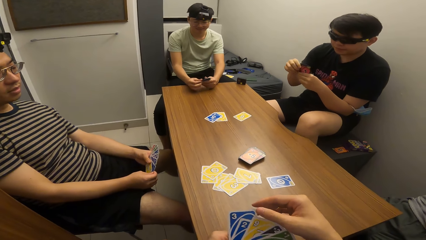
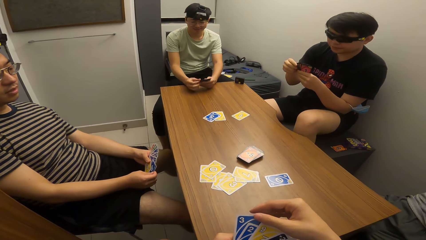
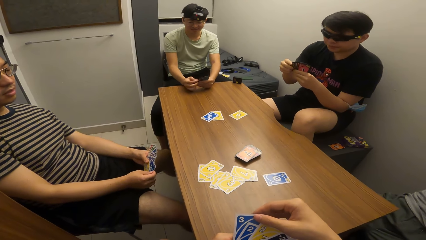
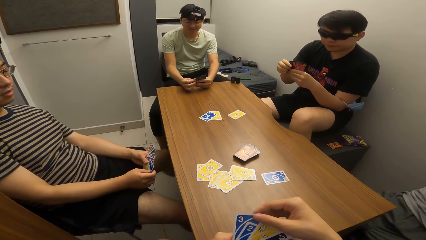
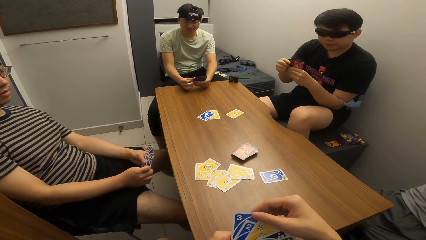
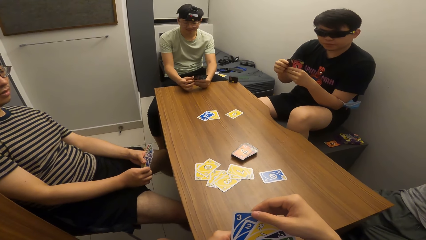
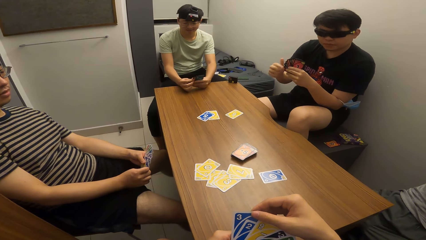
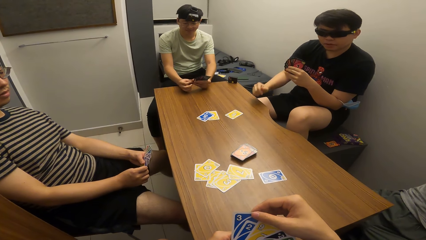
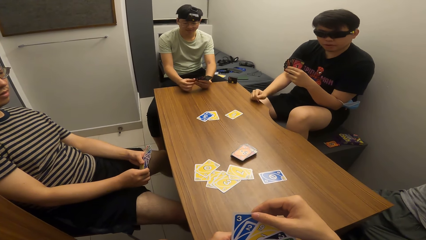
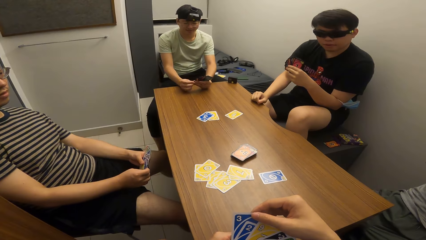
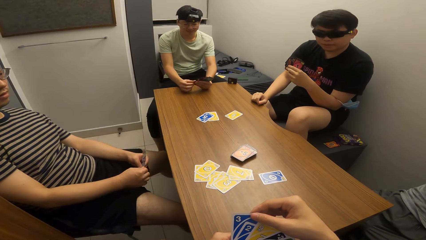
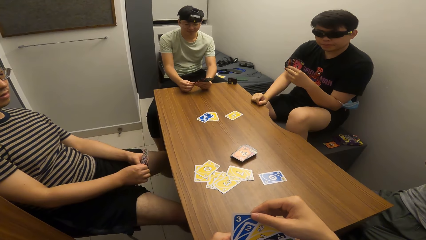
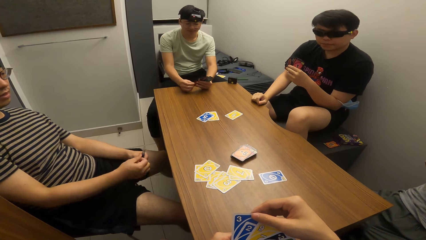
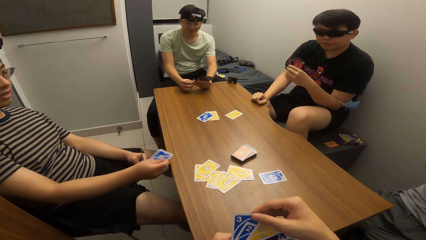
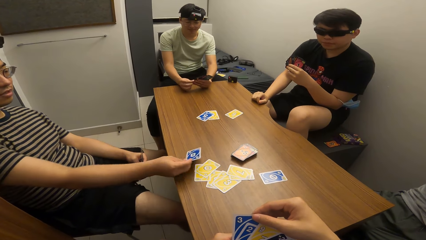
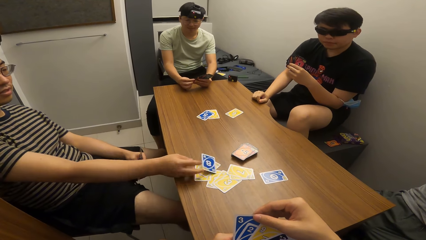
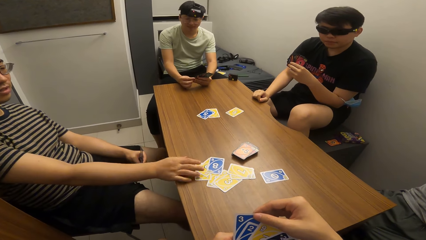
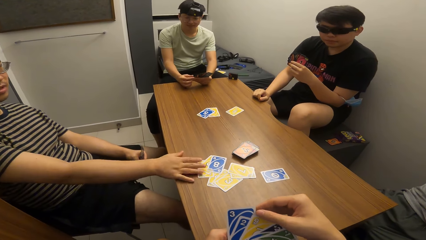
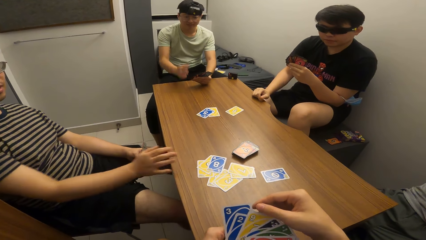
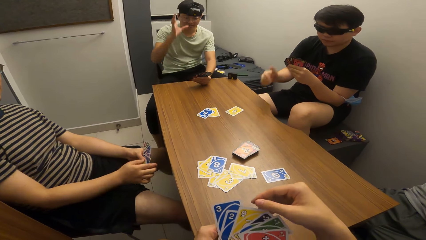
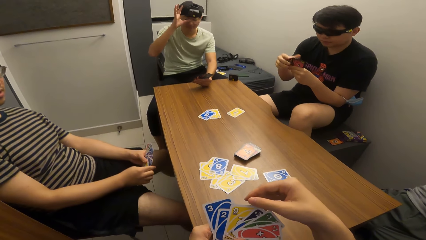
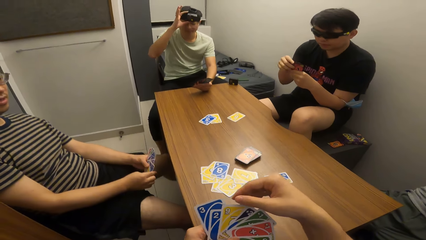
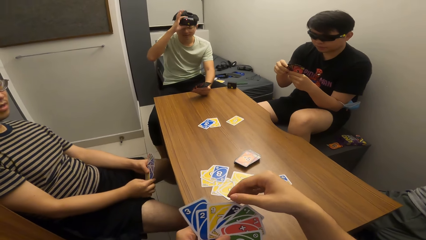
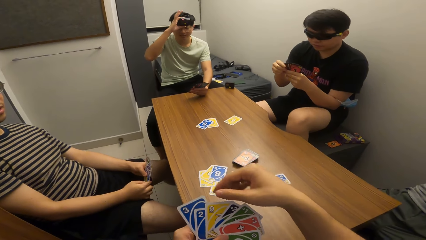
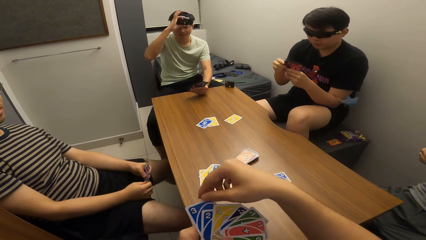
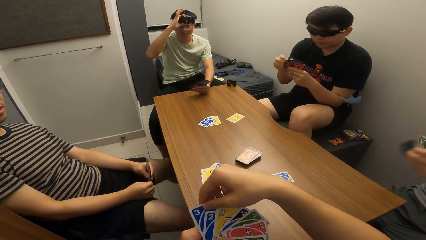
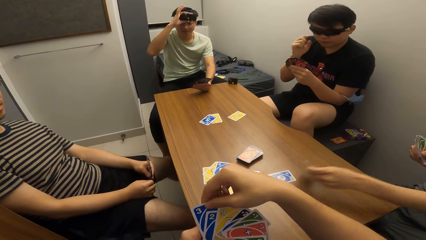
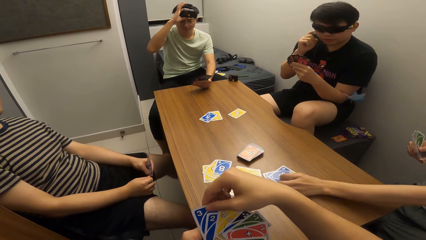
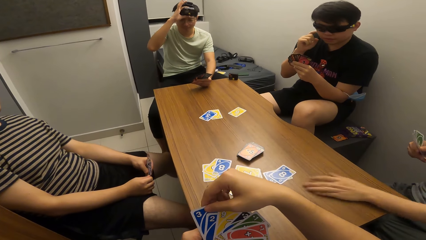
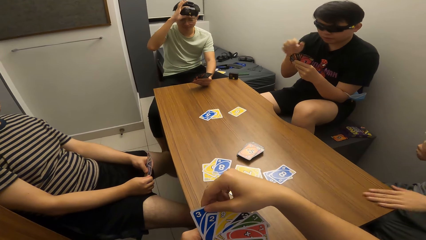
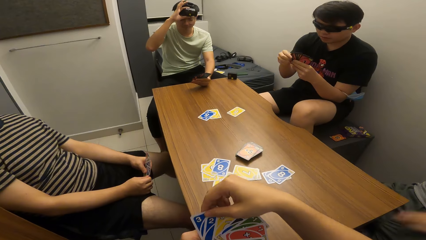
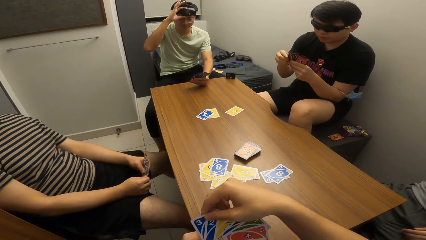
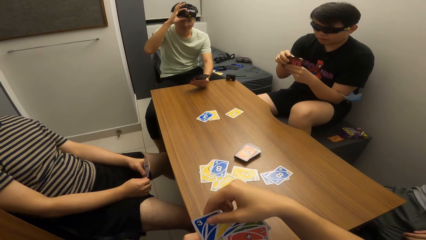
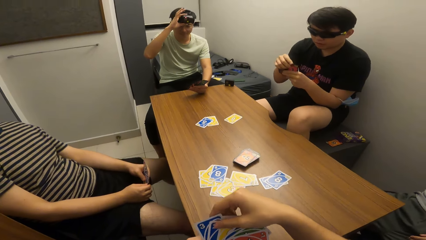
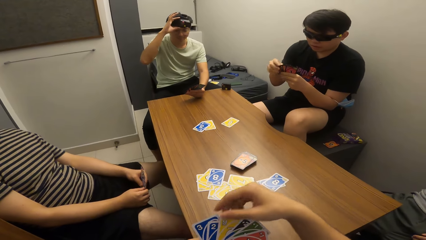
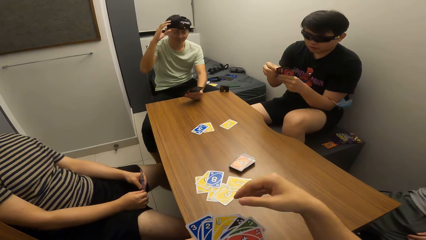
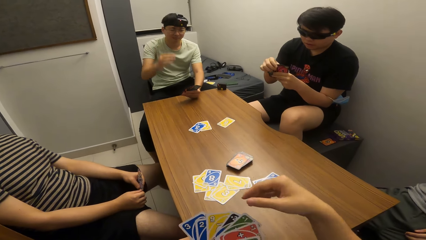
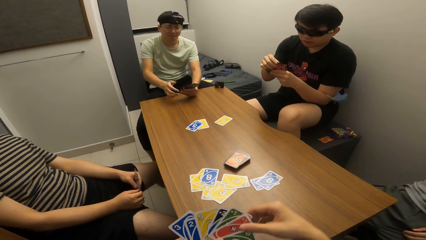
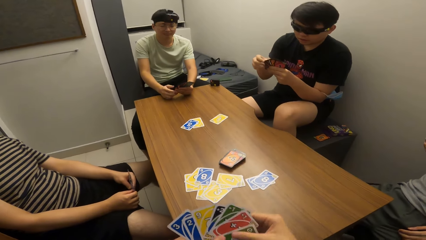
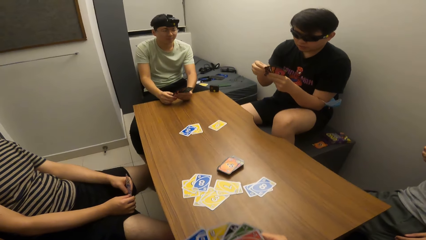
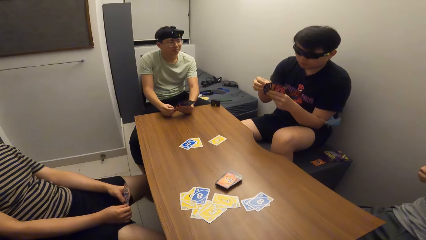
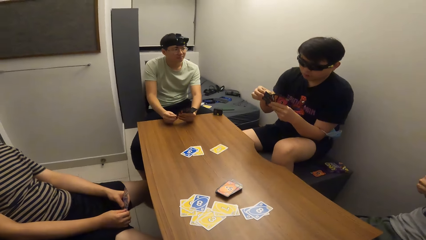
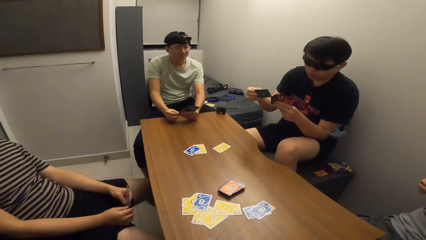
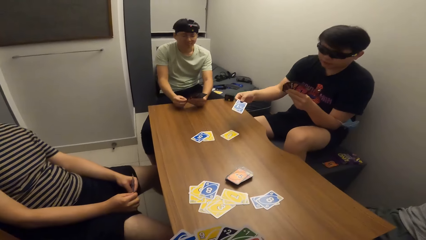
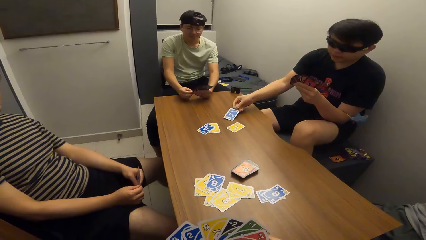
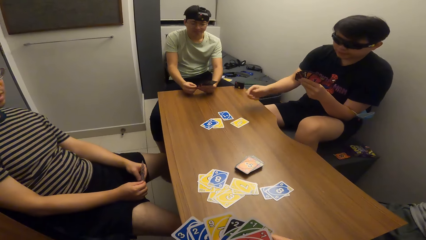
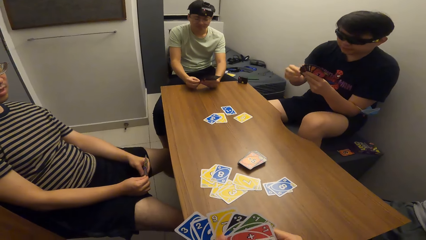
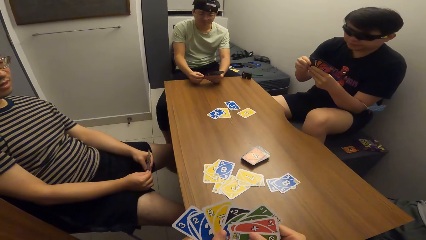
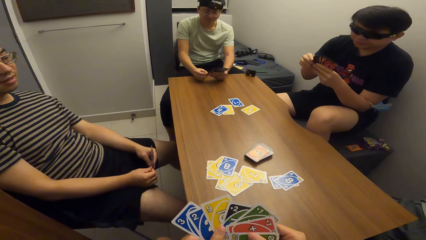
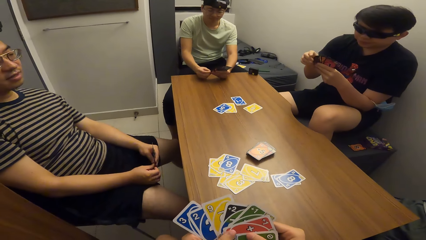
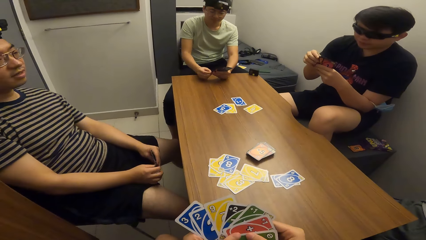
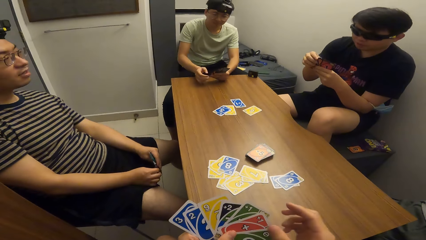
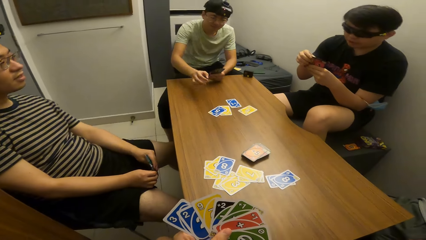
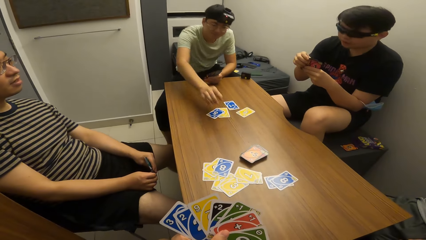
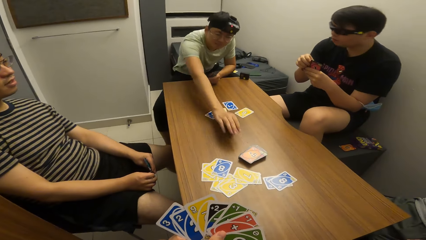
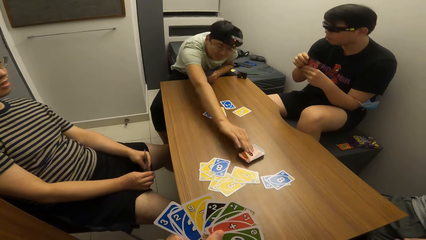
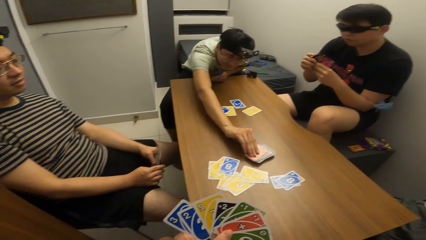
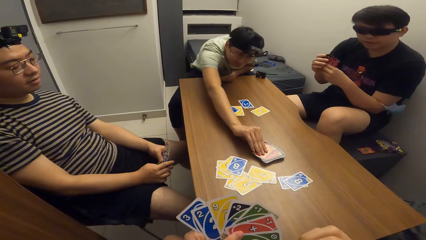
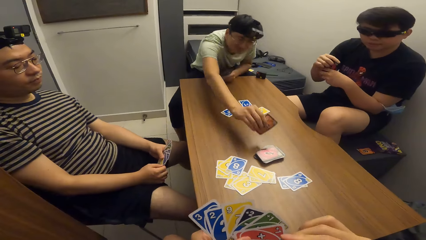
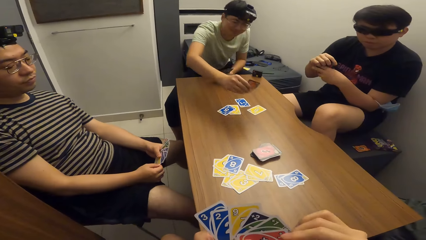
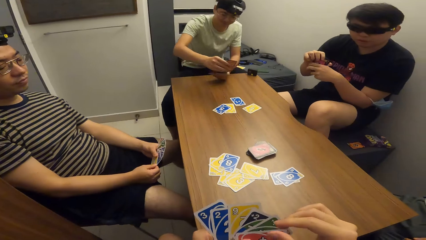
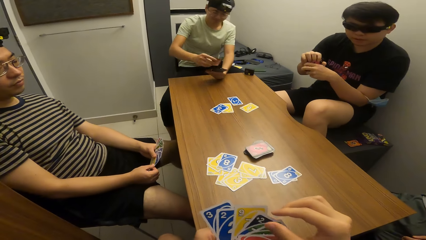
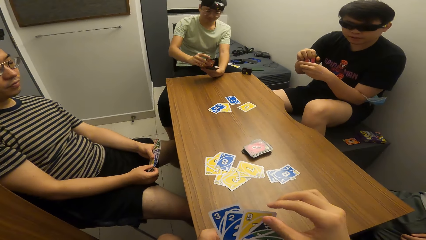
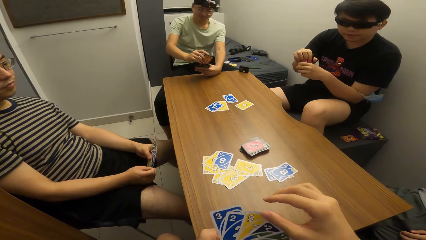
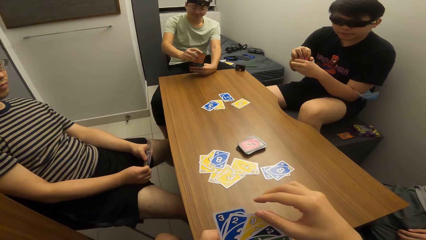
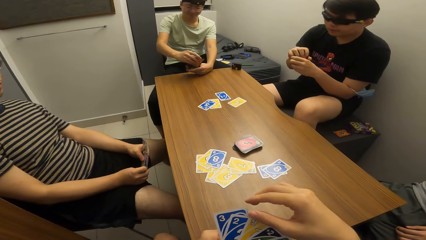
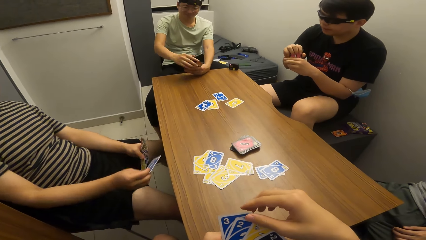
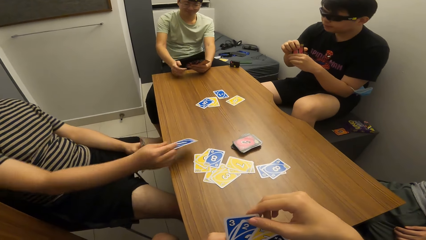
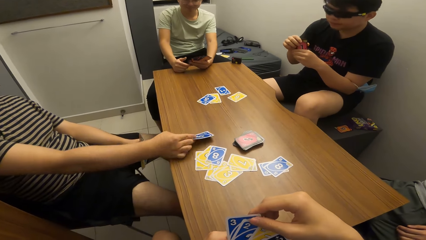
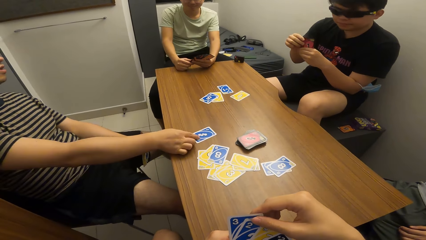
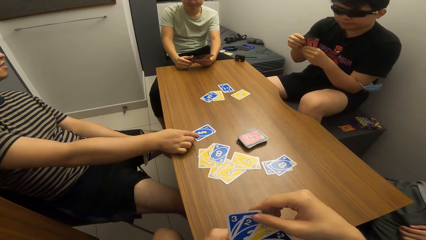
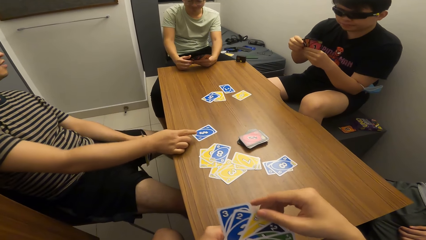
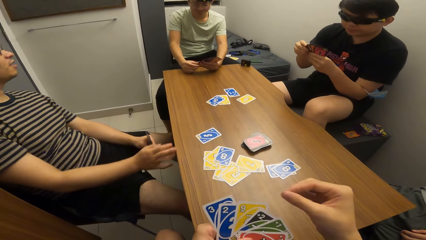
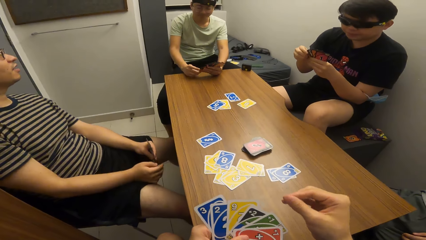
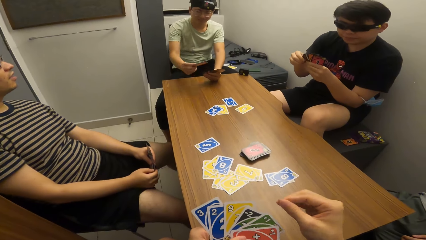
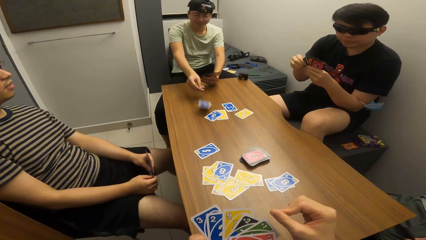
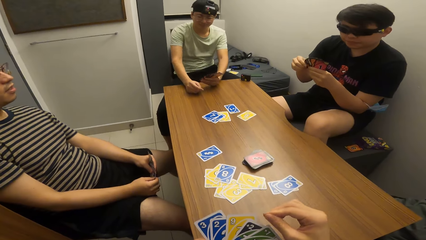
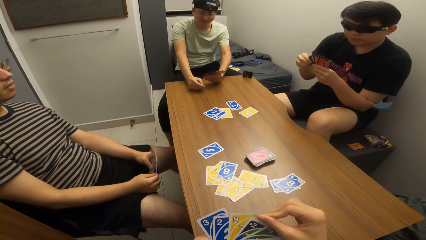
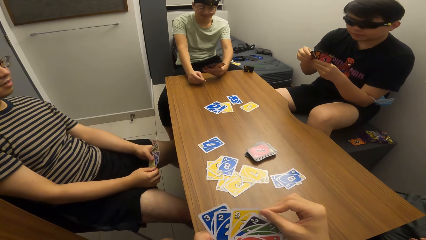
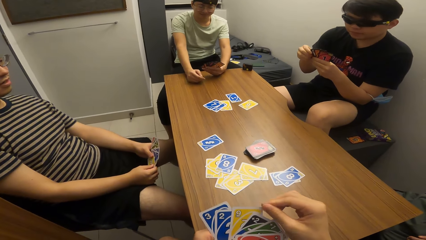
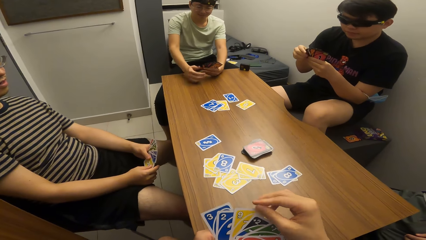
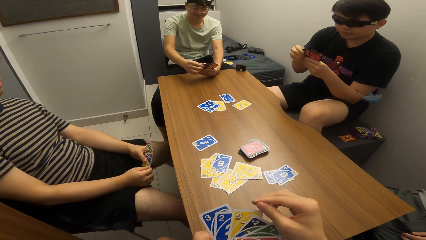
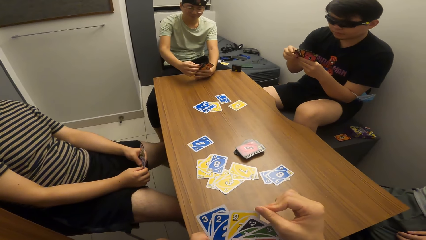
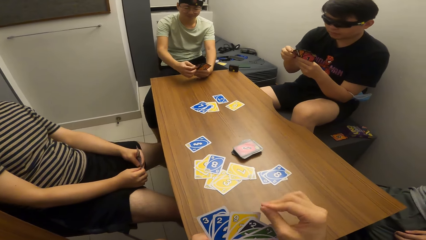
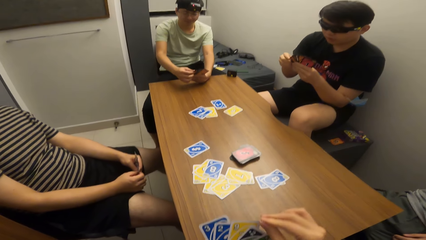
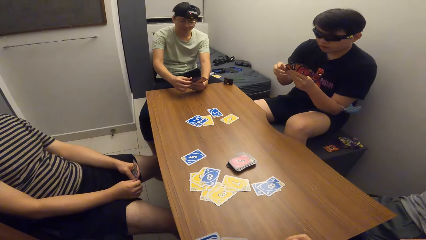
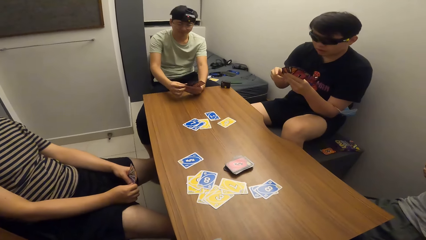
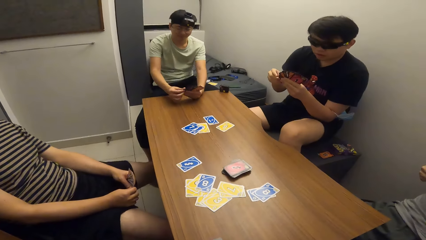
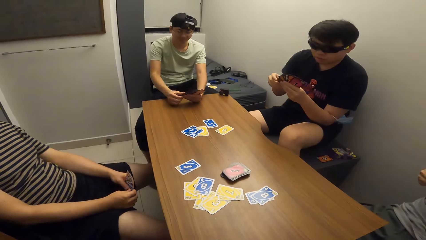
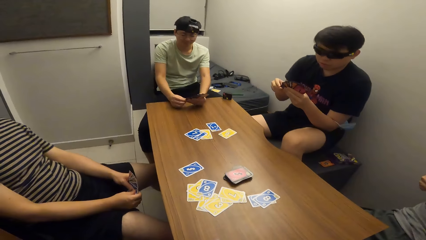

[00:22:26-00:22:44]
A man drops the playing card on the table with his right hand. Another man drops the playing card on the table with his left hand. A third man drops the playing card on the table with his right hand. A fourth man picks up a playing card from the card deck on the table with his right hand. The first man drops the playing card on the table with his right hand. The camera wearer rubs fingers. The fourth man drops the playing card on the table with his right hand.
